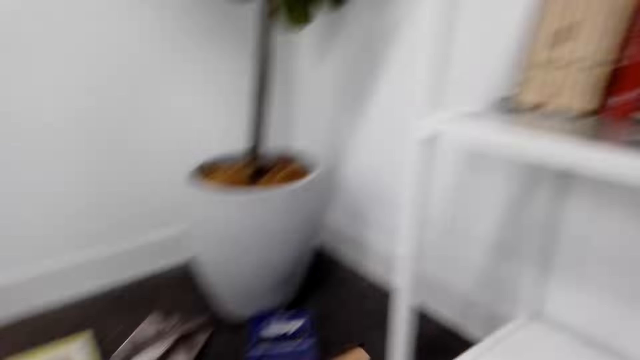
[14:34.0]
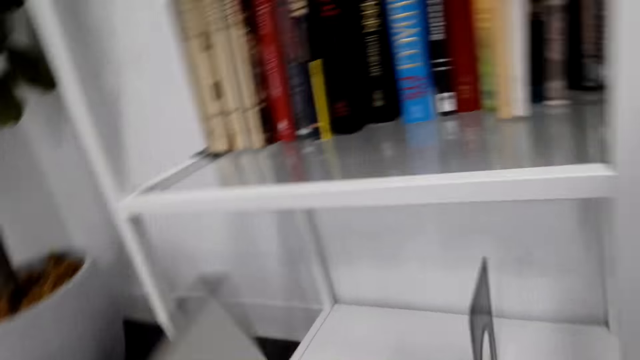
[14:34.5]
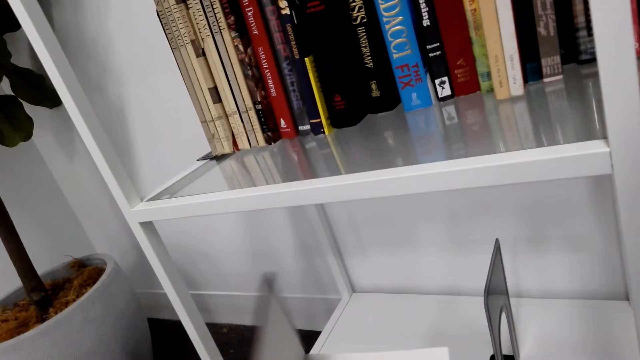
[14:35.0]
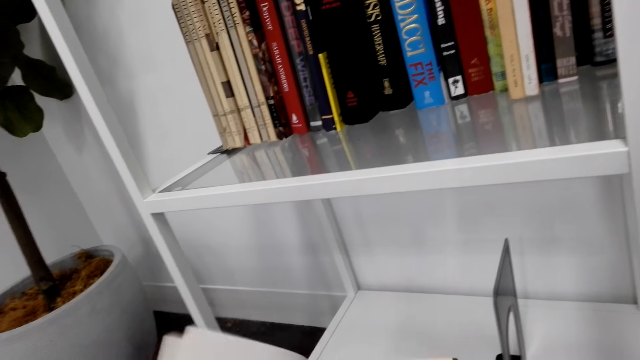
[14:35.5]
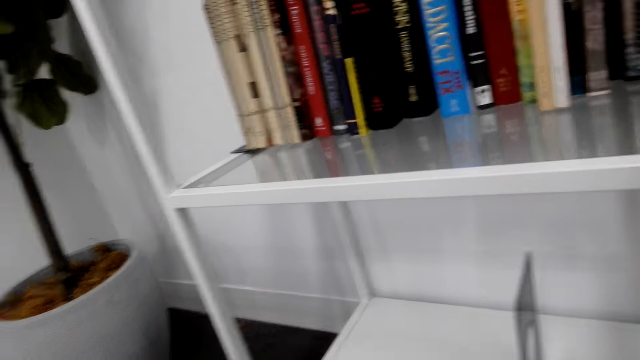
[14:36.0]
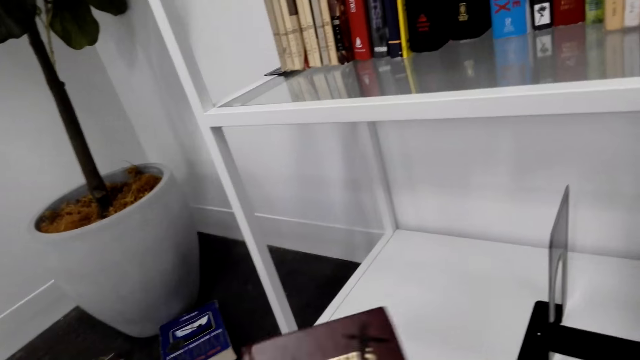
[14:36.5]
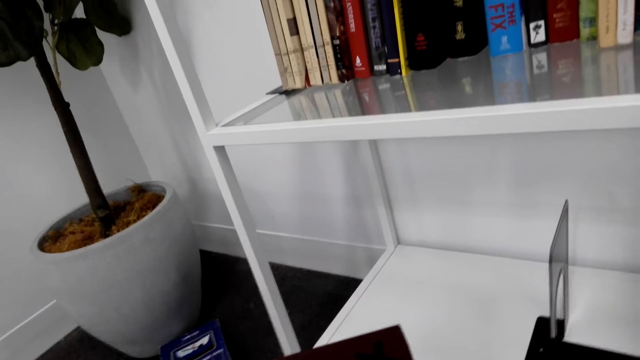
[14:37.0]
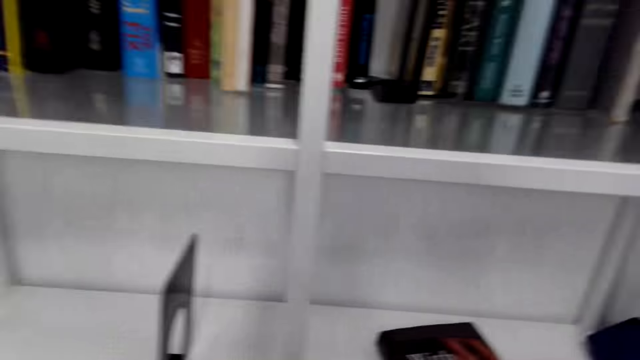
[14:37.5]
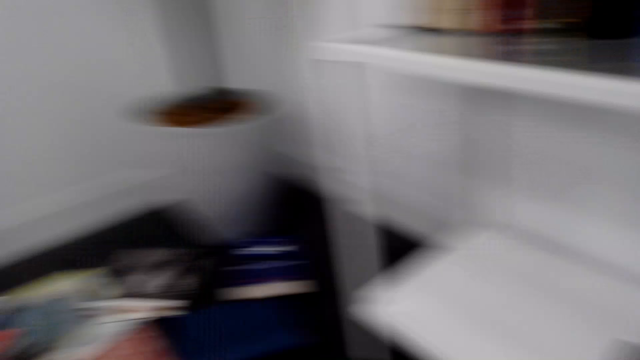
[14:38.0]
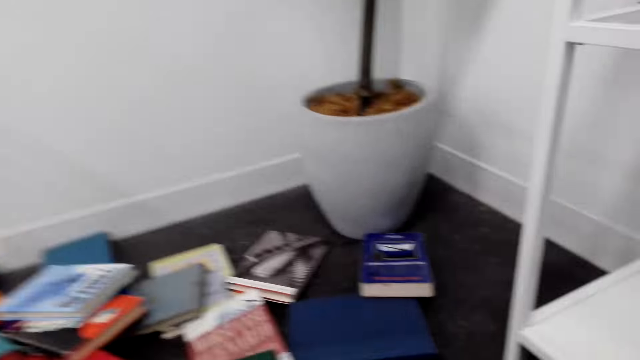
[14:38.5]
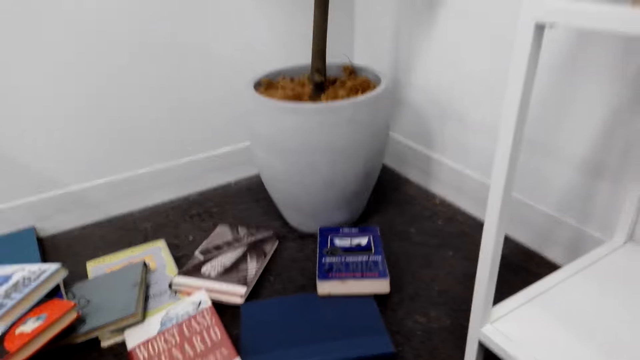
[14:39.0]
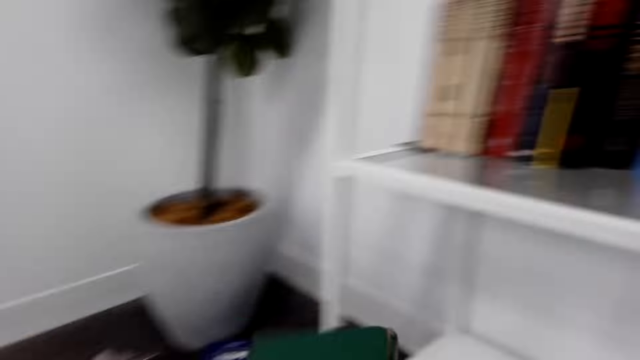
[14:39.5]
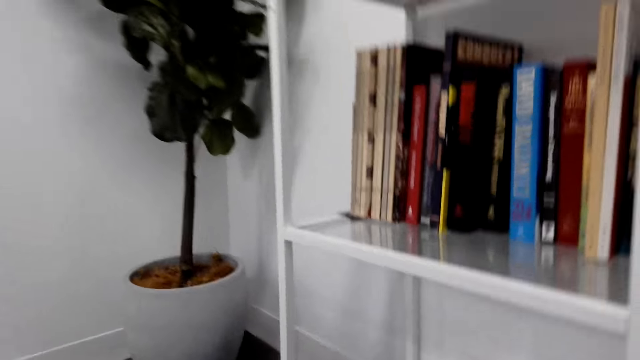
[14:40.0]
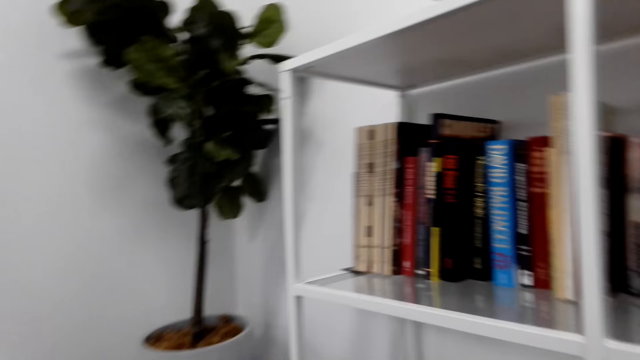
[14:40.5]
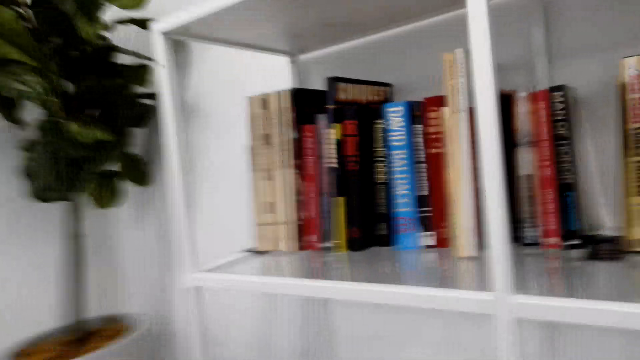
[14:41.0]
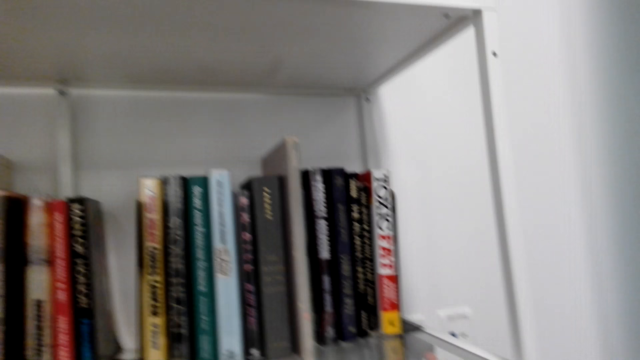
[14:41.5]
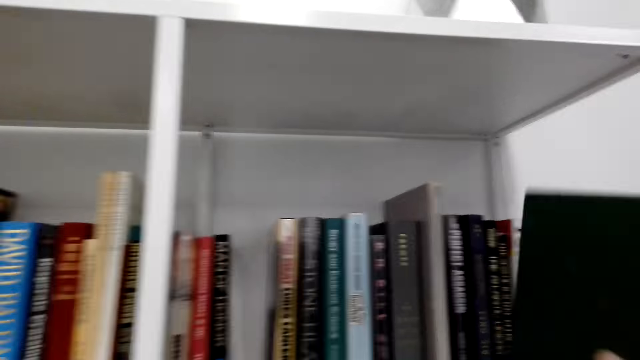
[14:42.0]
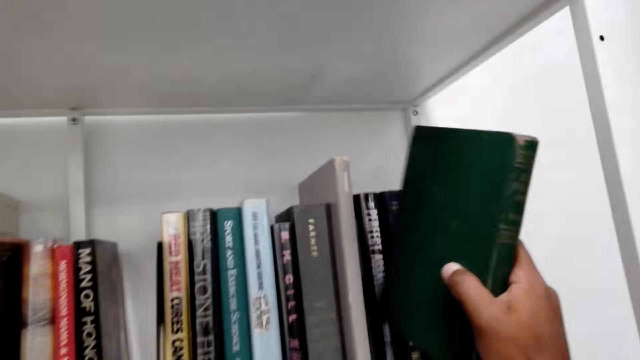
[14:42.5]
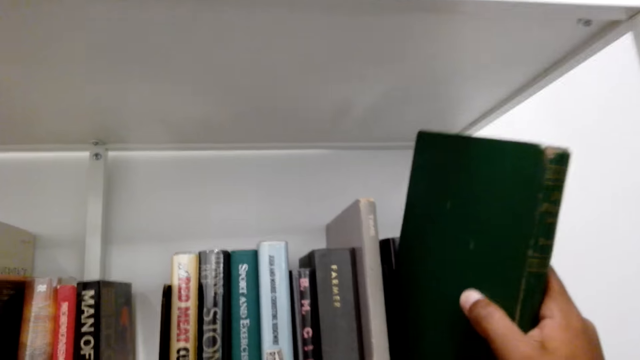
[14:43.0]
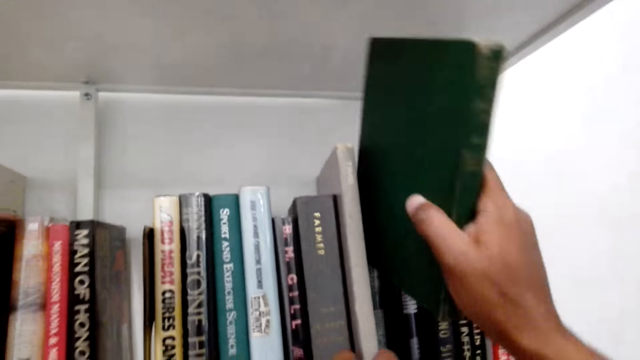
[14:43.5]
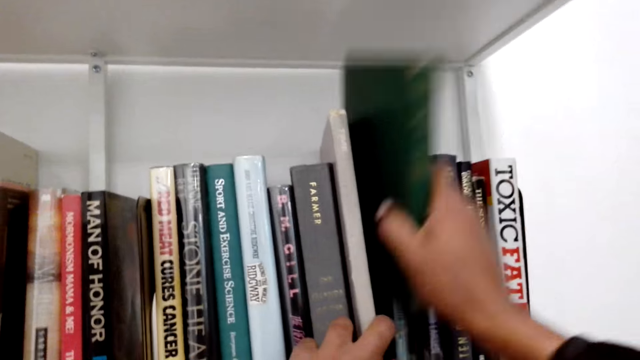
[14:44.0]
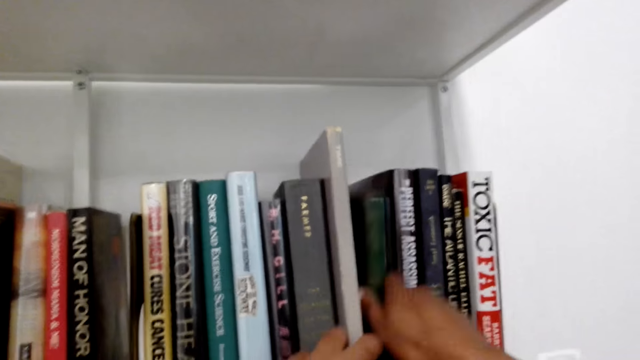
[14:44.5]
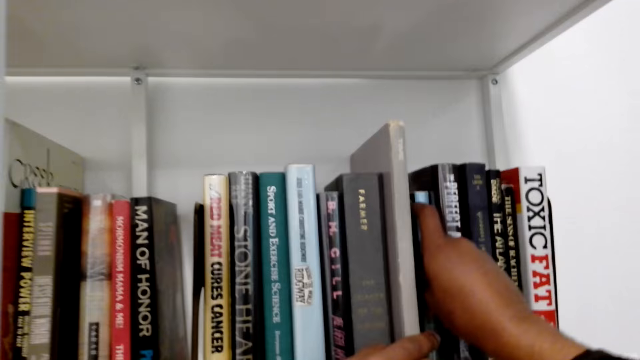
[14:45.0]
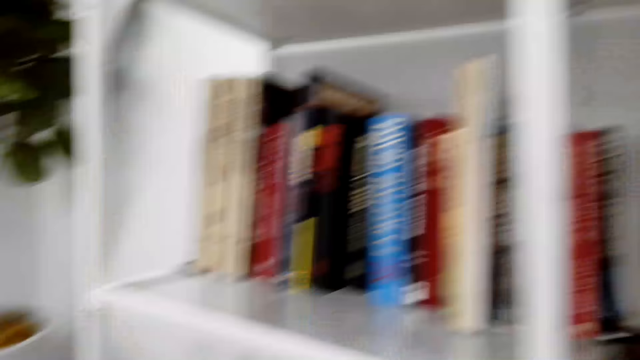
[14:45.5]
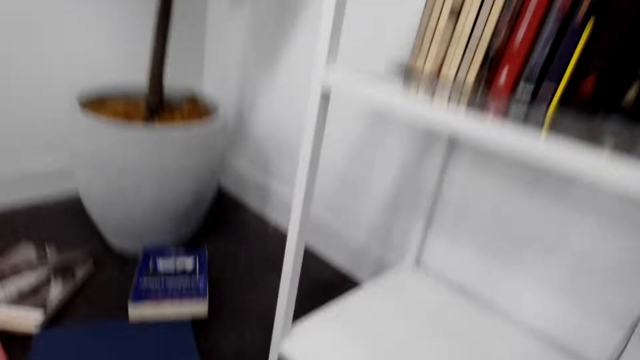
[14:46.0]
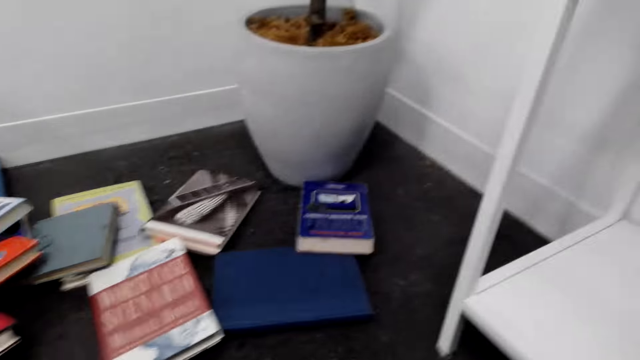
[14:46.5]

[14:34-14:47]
The camera wearer looks at the books on the floor. They flip a book. They look at the books. They close the book. They look at the books. They look around. They look at the books on the floor. They look at the books on the shelf. They lift the book. They hold the books. They move the books. They put the book on the shelf. They look around.

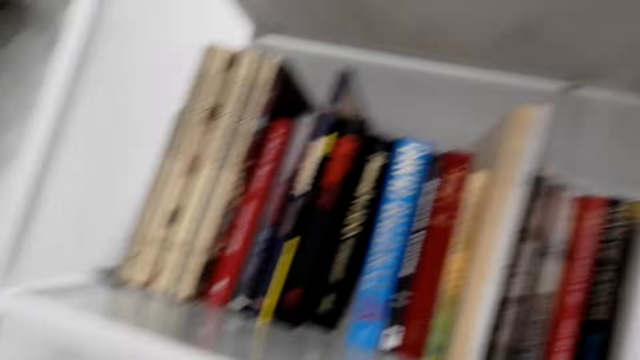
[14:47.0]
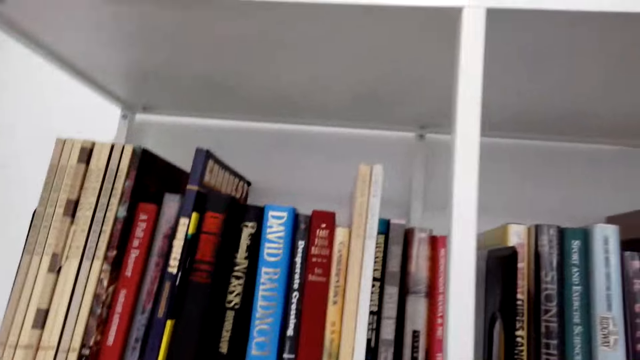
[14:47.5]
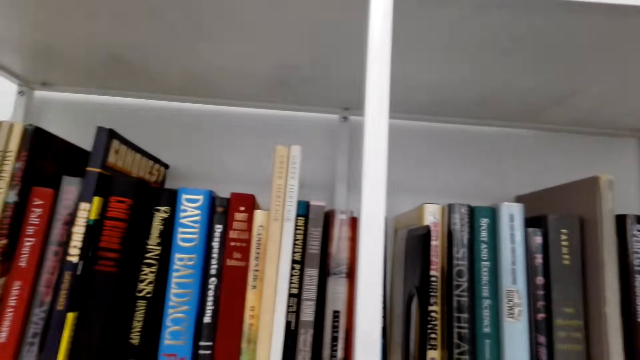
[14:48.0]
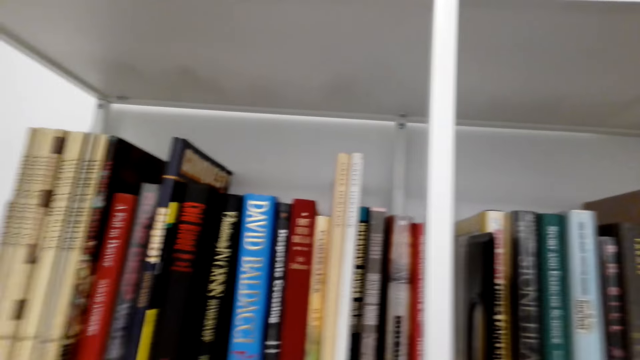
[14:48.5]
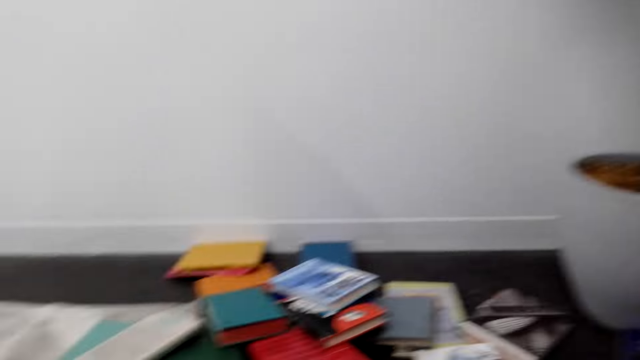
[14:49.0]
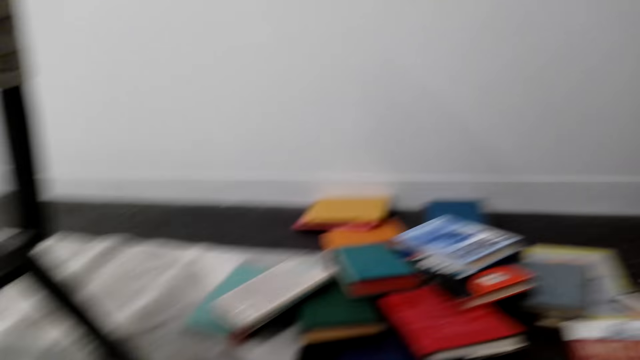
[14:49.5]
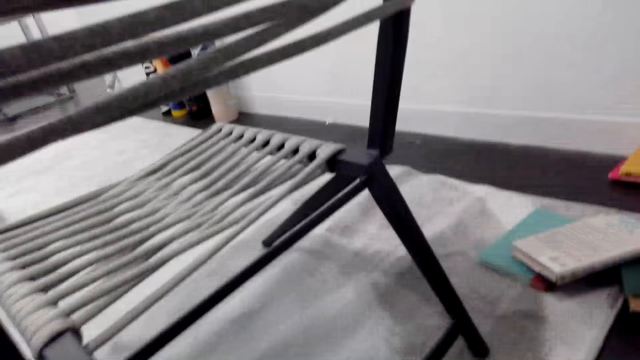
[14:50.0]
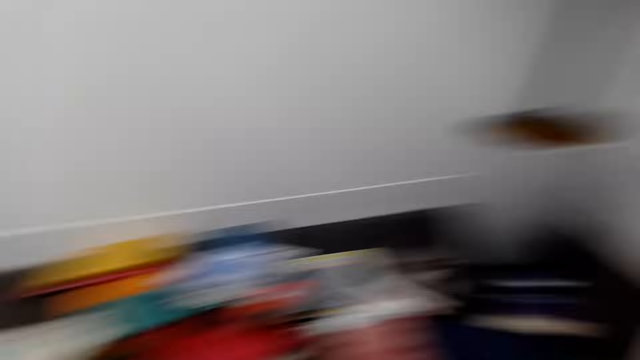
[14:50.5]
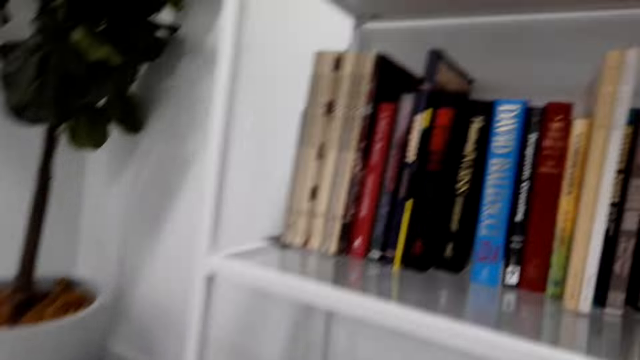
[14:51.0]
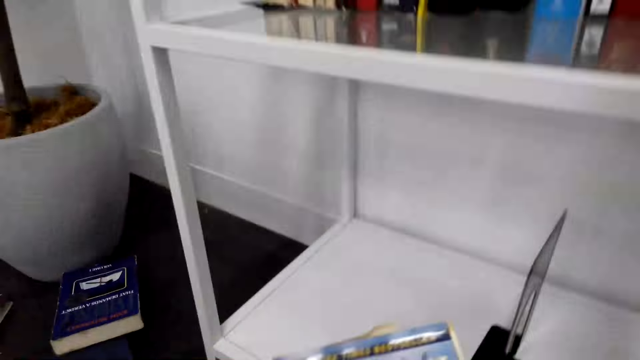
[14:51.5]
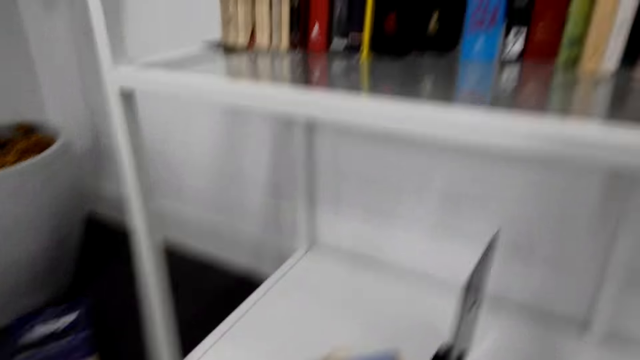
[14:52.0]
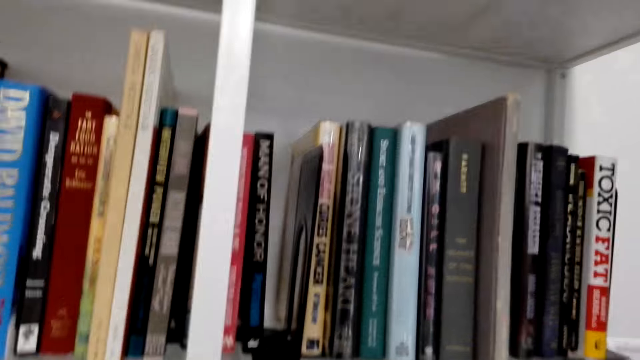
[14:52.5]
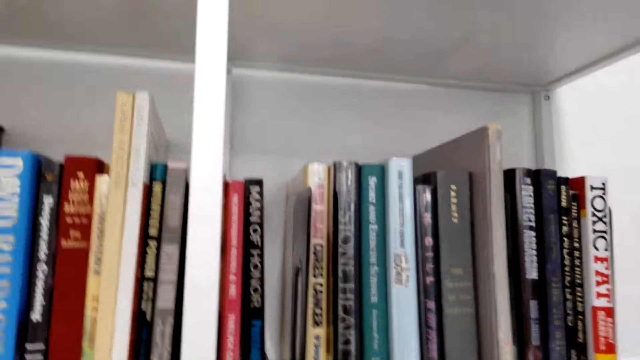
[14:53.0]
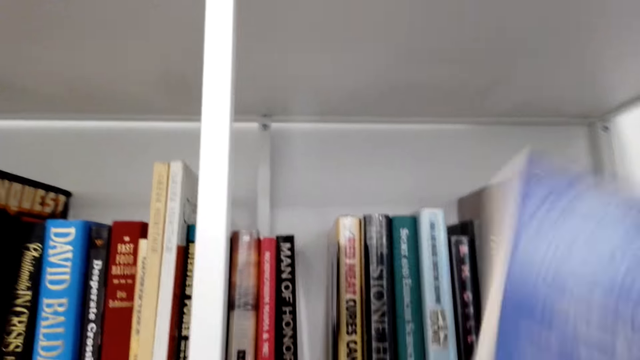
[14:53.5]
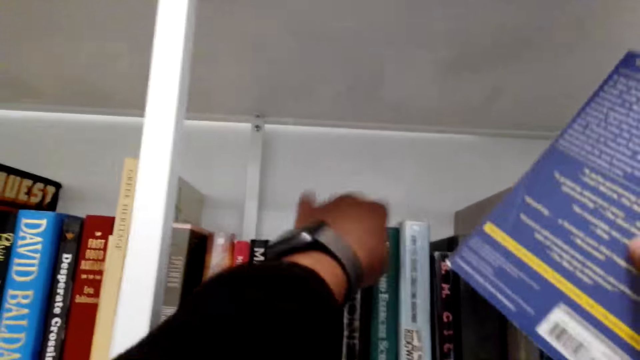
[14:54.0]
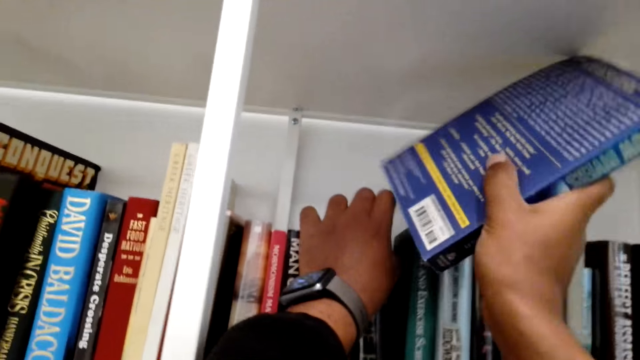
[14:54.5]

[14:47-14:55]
The camera wearer looks at the books on the floor. They put a book on the shelf. They look at the books on the floor. They pick up the book. They put the book on the shelf. They lift the book. They hold the books.
